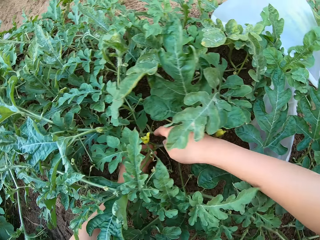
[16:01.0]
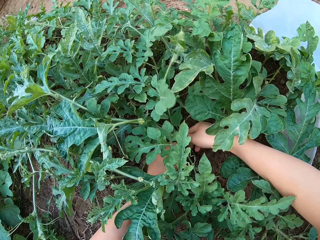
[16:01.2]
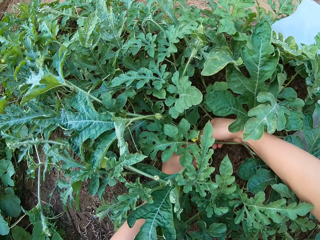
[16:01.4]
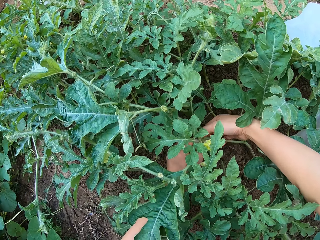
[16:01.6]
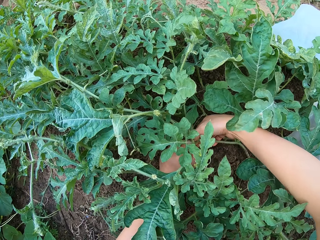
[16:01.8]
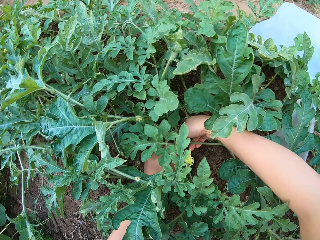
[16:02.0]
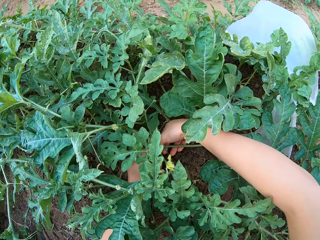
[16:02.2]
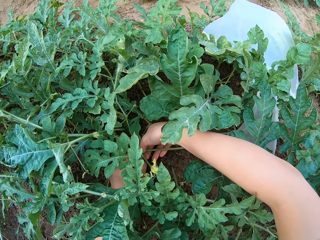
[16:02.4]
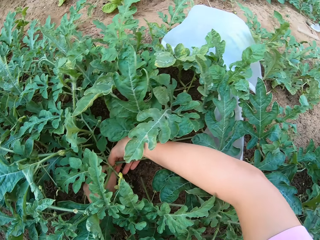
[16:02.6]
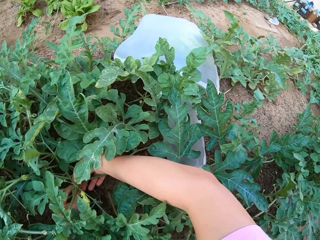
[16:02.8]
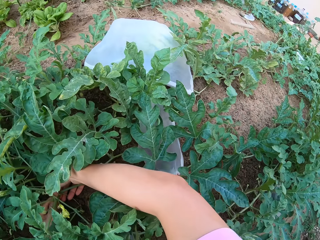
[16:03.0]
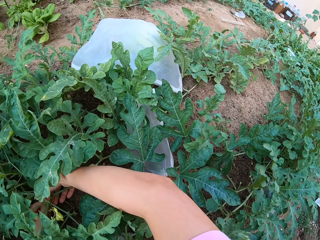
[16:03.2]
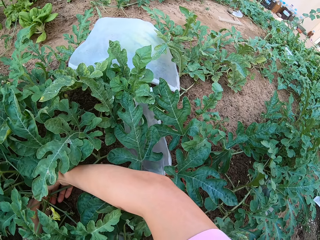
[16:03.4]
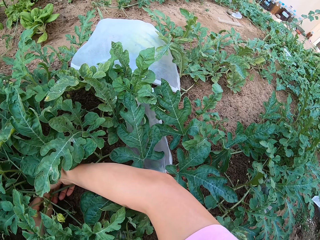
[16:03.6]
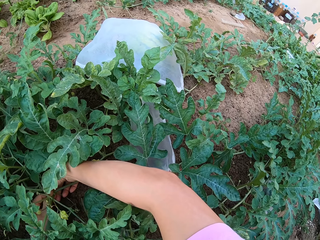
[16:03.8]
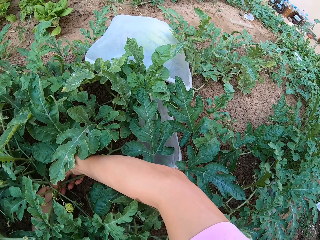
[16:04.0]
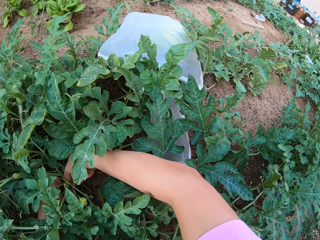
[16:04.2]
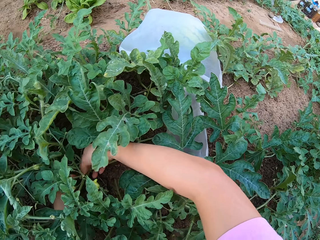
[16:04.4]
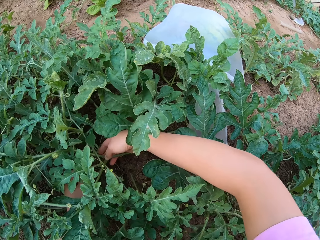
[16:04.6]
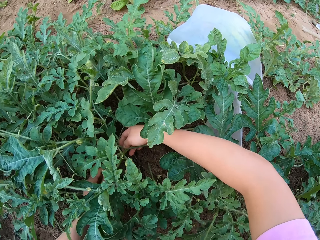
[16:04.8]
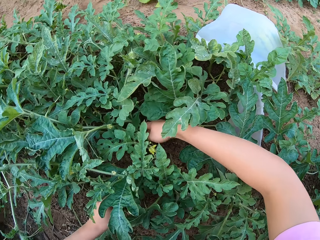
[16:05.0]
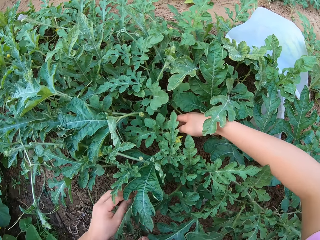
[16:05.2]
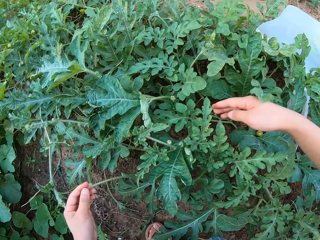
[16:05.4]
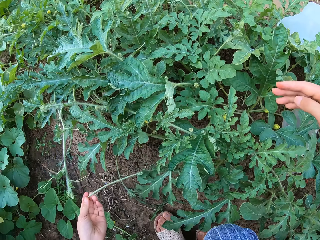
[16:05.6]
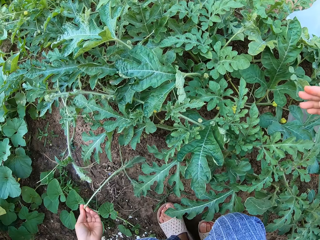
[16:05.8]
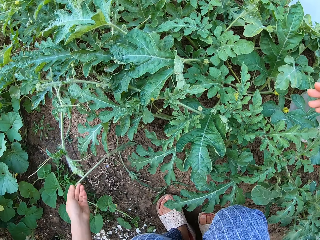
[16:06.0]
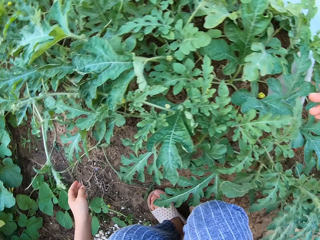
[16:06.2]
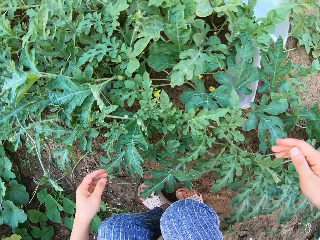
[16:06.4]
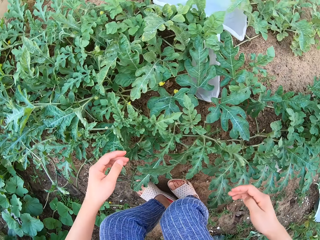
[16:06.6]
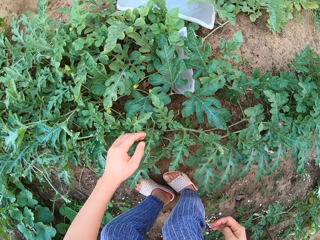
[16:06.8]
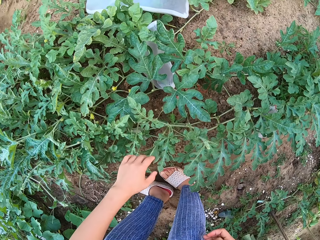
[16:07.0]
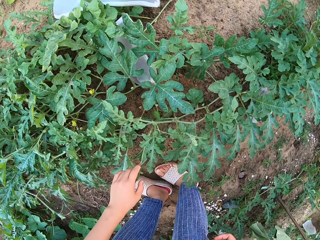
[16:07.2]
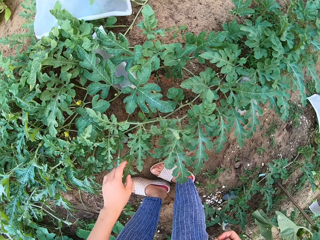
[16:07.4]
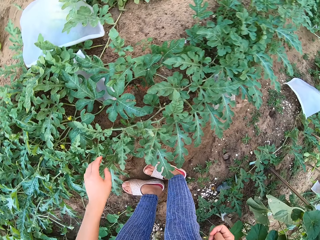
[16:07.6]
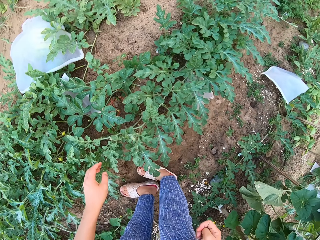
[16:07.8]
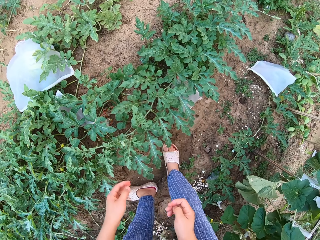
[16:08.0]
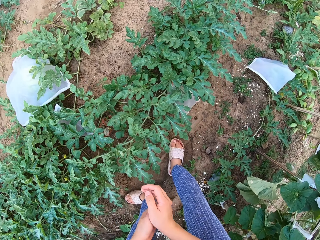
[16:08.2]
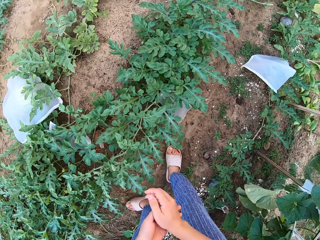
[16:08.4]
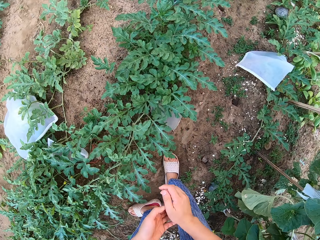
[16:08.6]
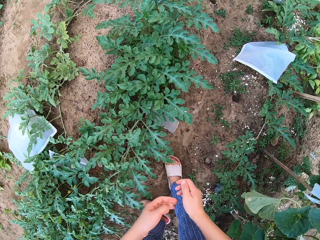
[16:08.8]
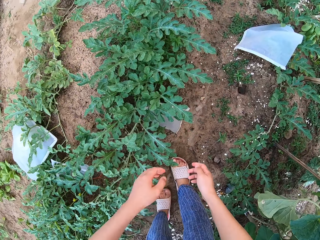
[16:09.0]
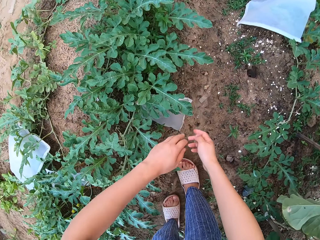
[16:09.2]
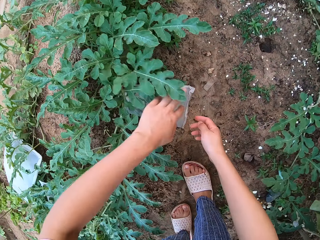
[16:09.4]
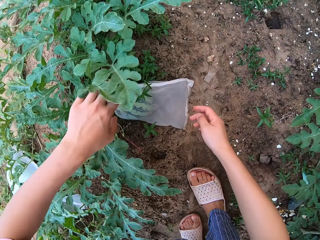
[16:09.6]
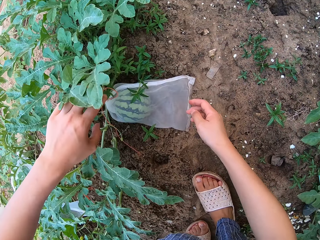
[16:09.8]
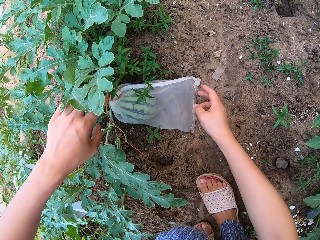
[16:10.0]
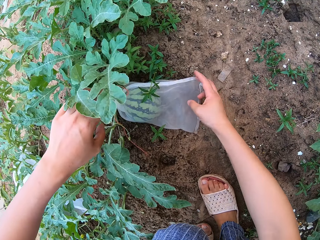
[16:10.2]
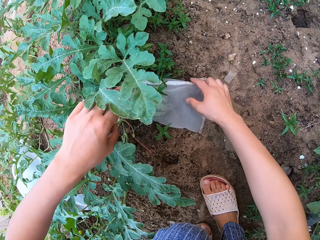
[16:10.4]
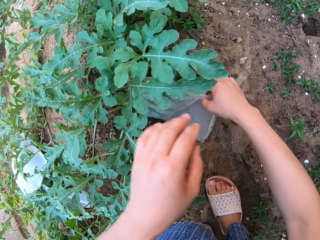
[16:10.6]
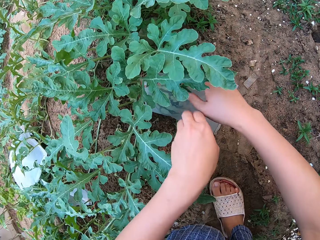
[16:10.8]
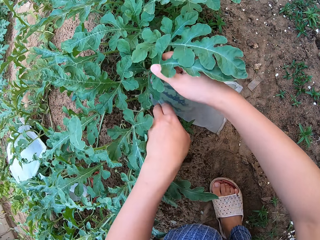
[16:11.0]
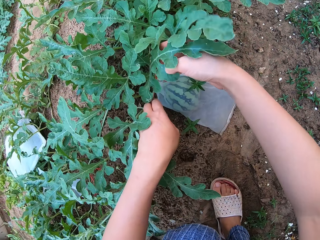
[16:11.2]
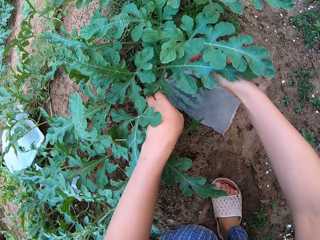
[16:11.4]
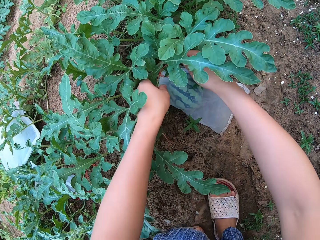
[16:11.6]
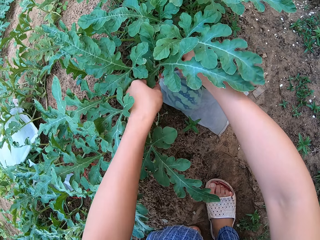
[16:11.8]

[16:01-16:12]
The camera wearer trims a watermelon plant tendril with a hand.

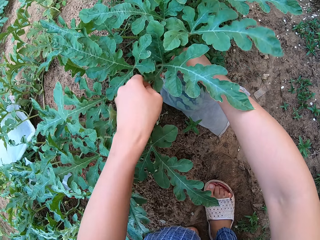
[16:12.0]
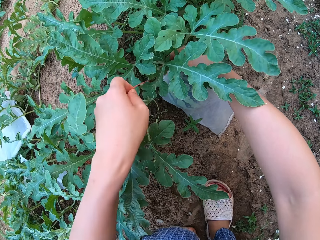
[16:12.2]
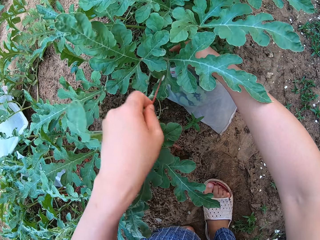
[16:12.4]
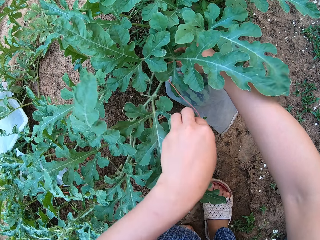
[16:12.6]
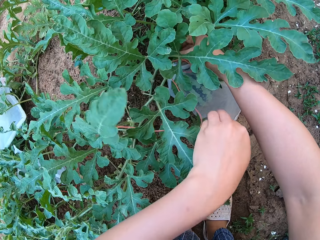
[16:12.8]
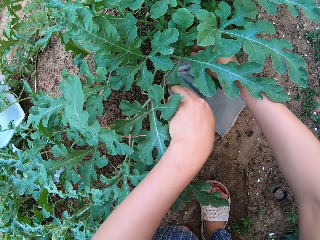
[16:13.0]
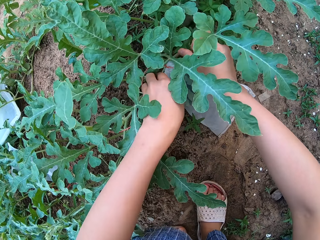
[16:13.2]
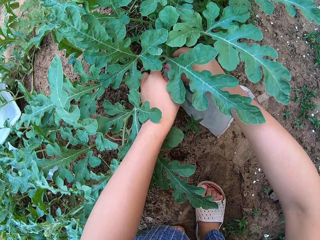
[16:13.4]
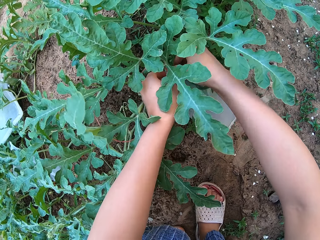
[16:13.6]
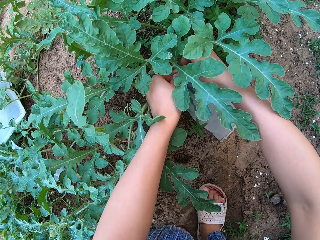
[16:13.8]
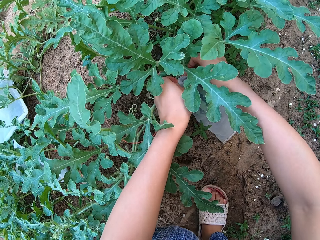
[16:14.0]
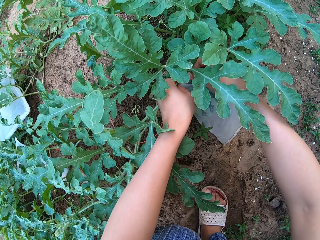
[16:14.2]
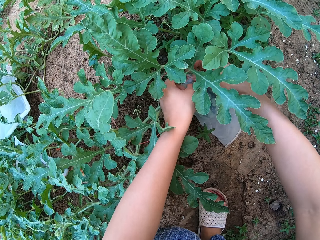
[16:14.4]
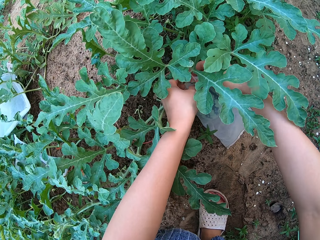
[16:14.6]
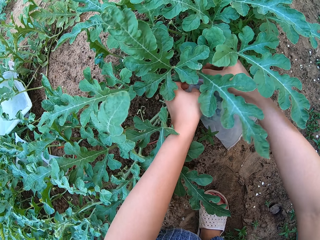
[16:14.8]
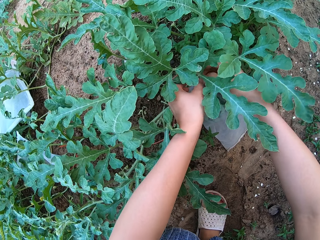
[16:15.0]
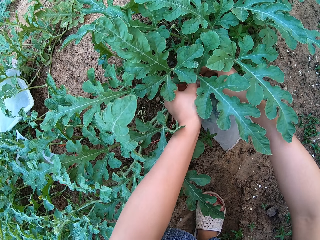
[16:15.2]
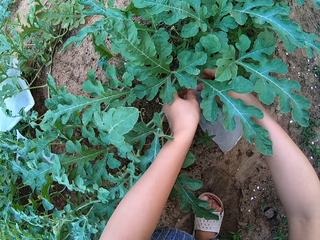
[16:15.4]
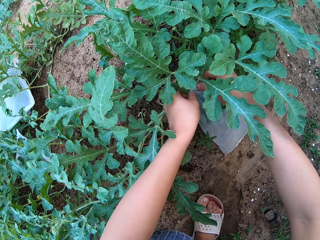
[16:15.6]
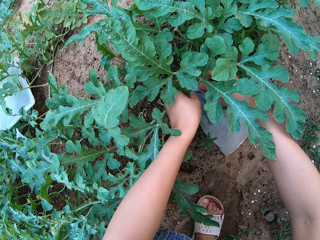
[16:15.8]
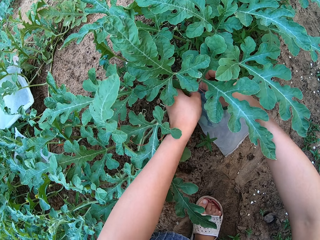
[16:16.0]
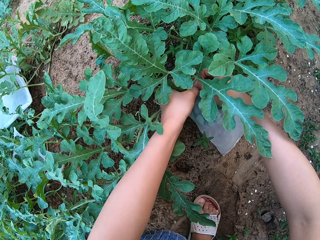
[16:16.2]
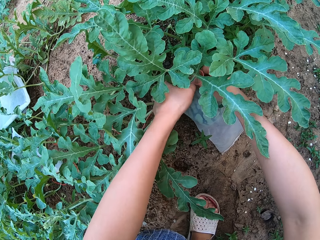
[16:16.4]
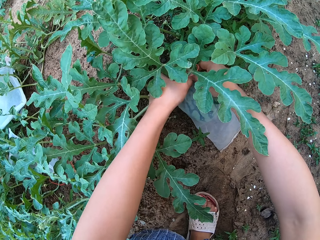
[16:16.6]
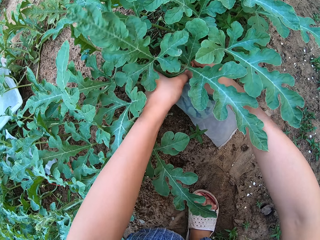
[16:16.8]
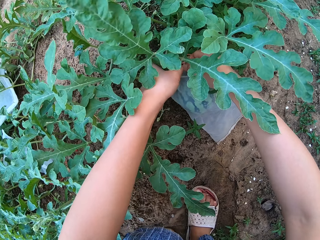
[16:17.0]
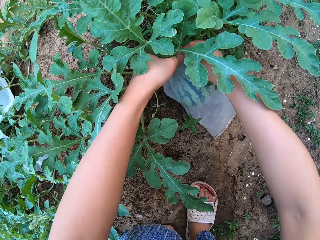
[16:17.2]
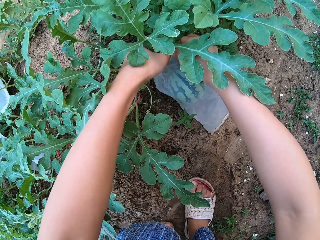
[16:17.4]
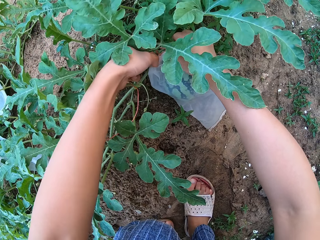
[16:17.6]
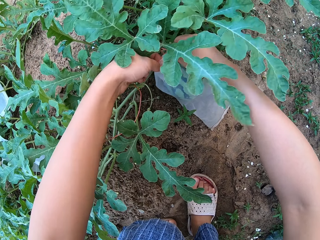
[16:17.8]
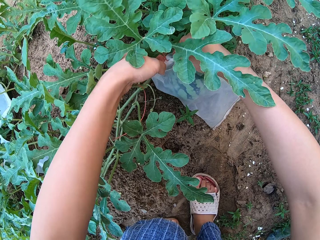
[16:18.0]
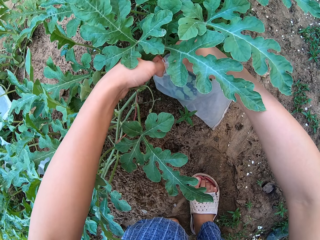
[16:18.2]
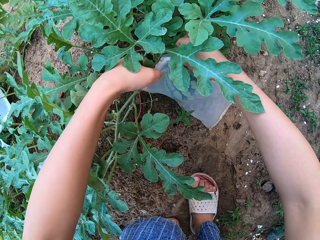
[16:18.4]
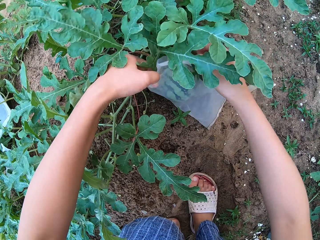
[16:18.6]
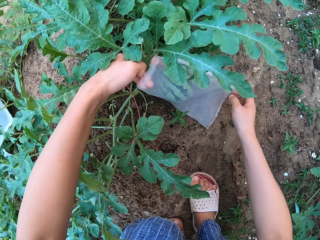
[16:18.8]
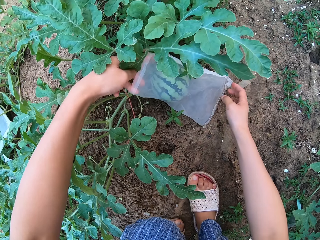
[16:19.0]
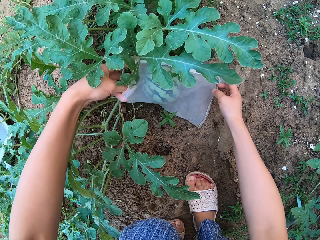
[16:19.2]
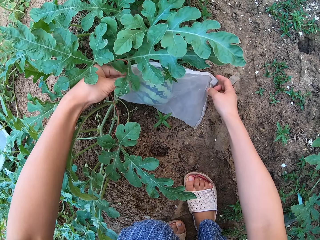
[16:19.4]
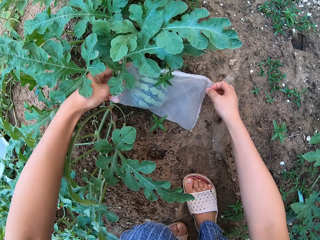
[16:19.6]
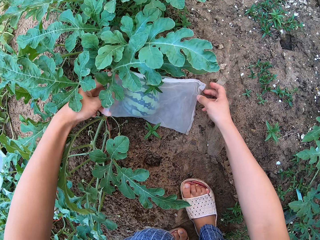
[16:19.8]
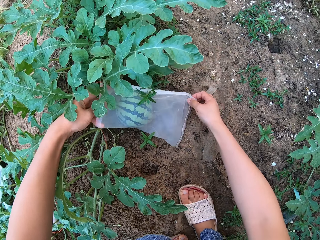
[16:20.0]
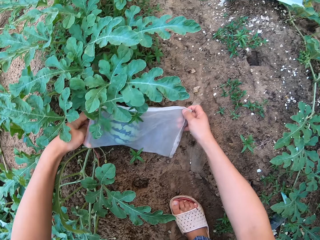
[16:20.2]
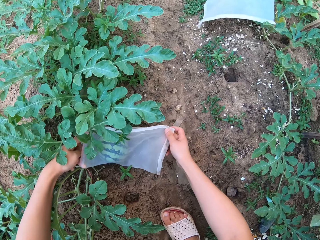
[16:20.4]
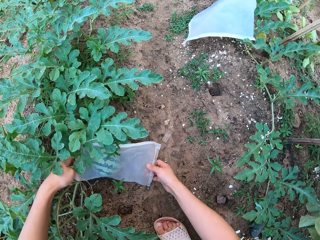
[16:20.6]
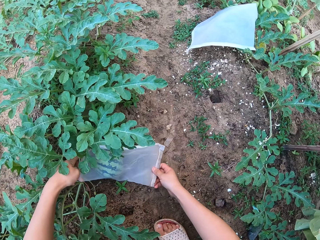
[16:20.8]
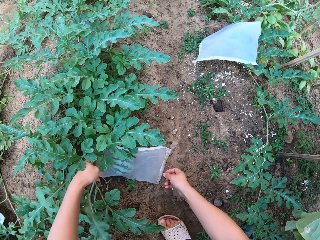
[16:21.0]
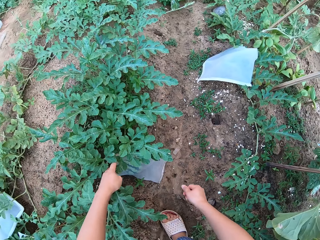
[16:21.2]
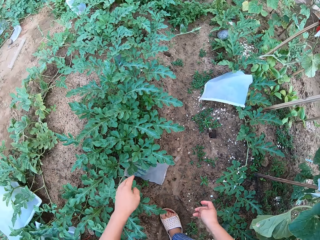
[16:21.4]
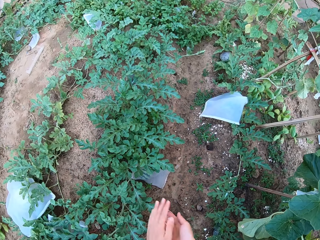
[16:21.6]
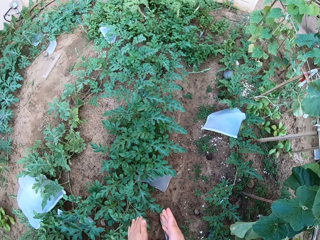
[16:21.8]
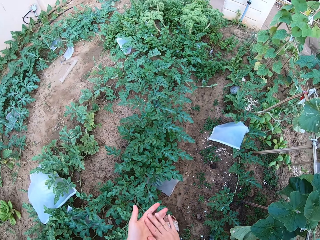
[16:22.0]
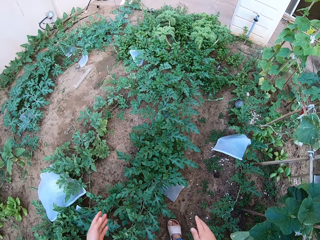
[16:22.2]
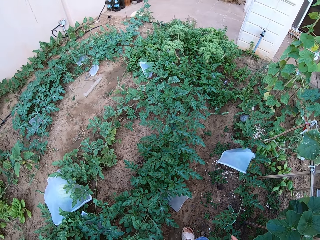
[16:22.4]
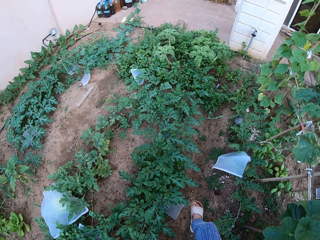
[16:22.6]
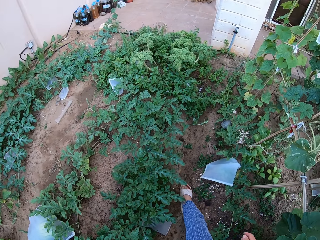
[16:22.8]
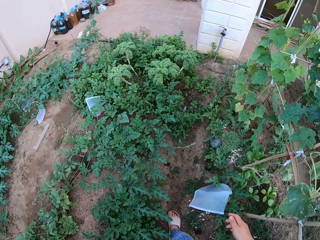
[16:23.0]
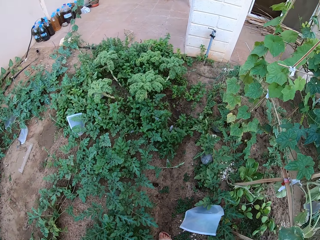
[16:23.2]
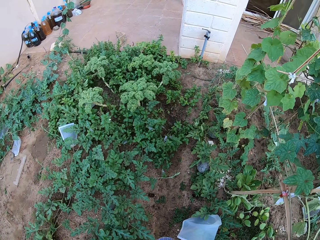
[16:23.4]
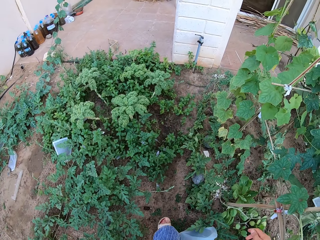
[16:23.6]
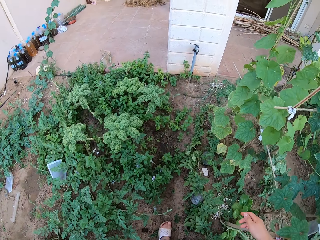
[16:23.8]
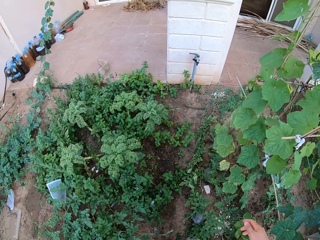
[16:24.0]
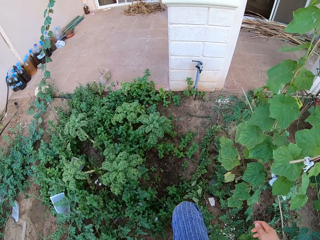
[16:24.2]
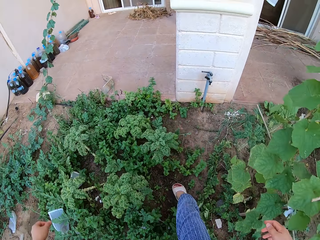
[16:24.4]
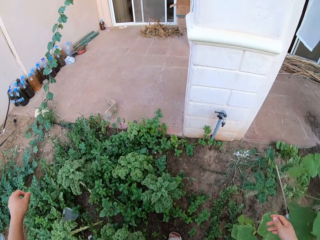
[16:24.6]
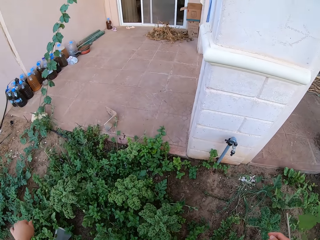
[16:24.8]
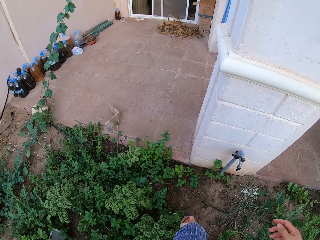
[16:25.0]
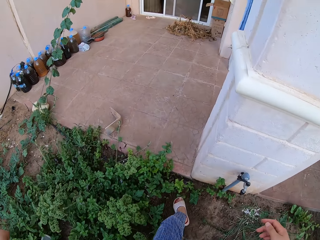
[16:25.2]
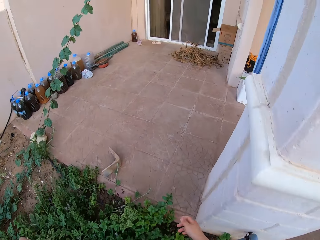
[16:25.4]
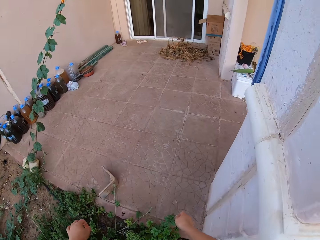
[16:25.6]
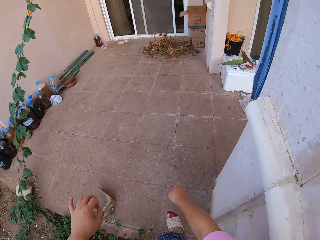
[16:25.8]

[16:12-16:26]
The camera wearer opens a transparent polythene bag from a melon fruit. They wipe their hands. They walk around.
